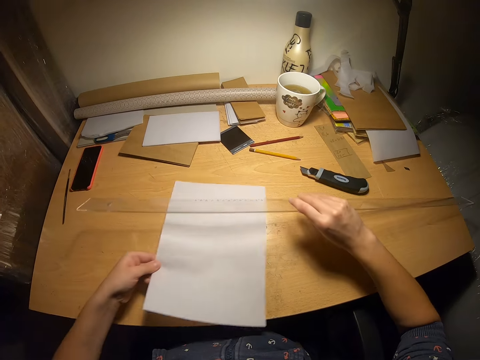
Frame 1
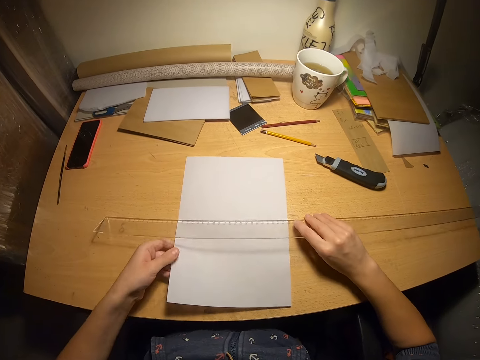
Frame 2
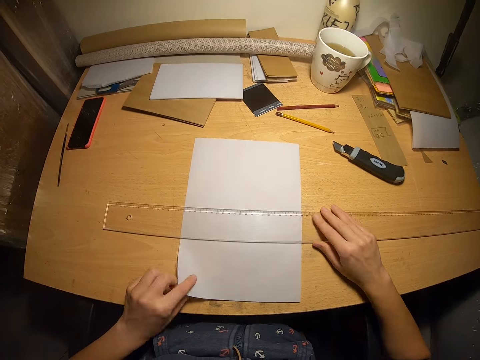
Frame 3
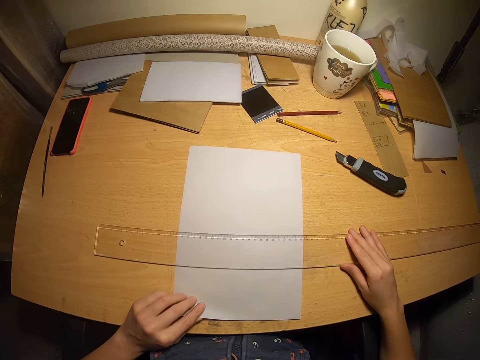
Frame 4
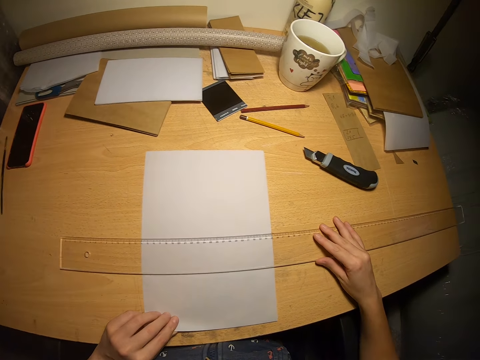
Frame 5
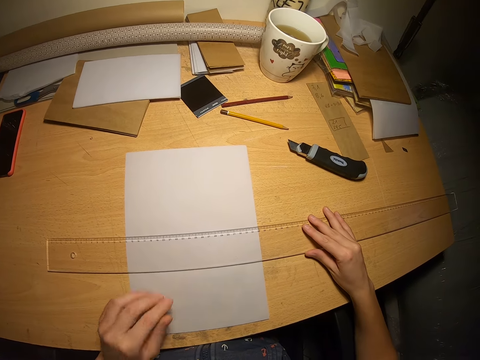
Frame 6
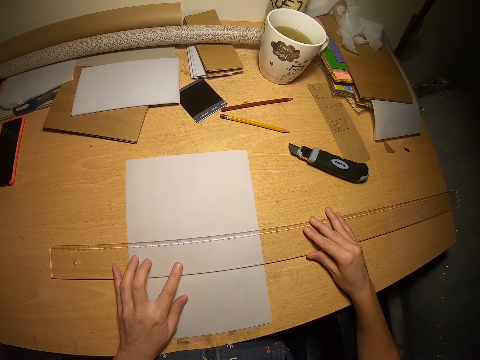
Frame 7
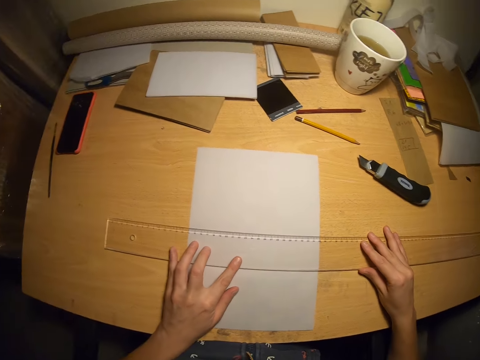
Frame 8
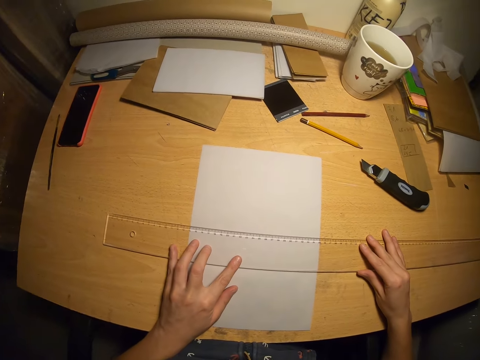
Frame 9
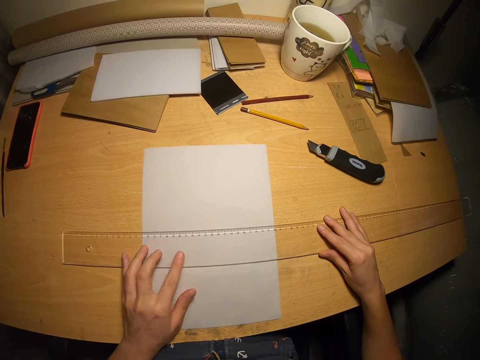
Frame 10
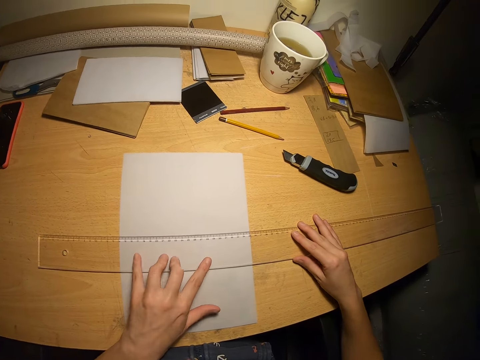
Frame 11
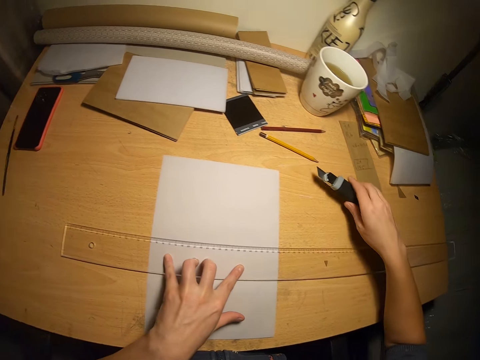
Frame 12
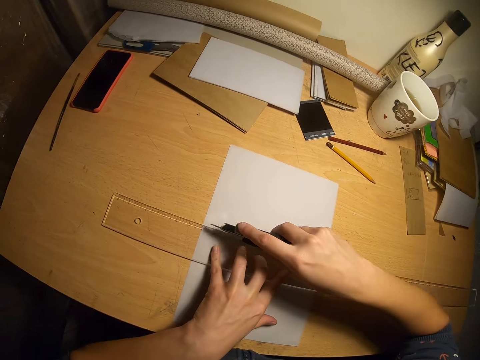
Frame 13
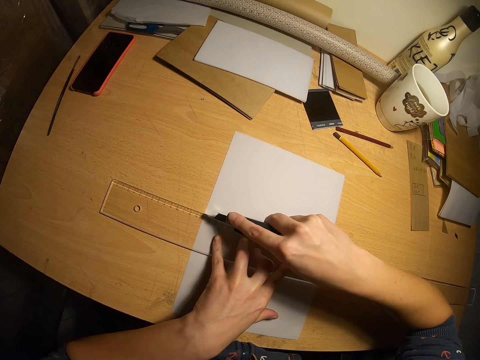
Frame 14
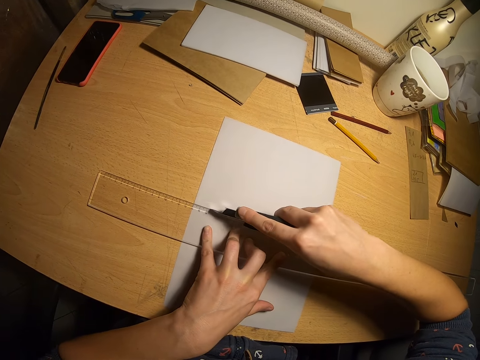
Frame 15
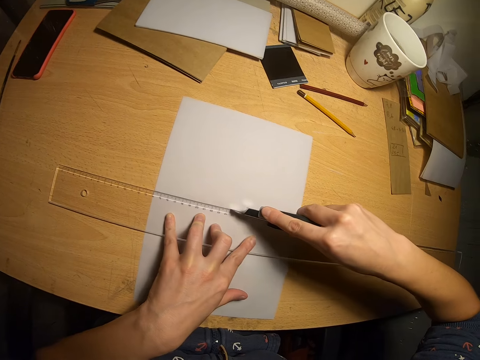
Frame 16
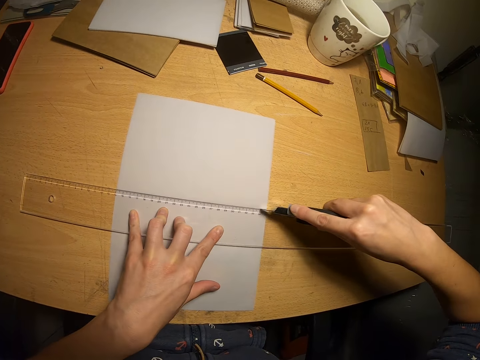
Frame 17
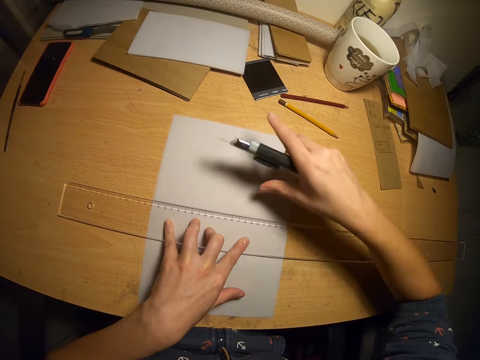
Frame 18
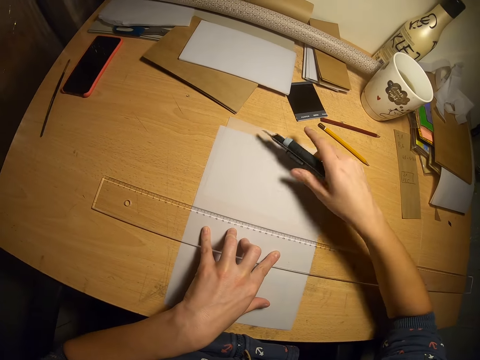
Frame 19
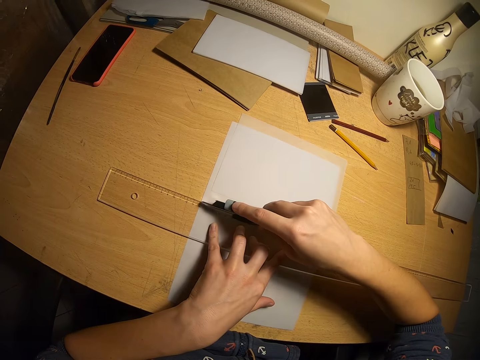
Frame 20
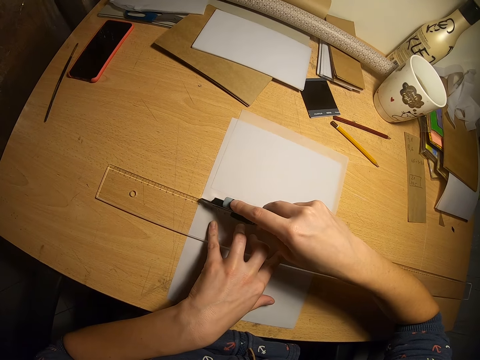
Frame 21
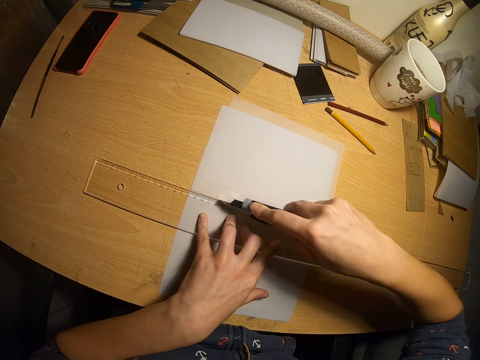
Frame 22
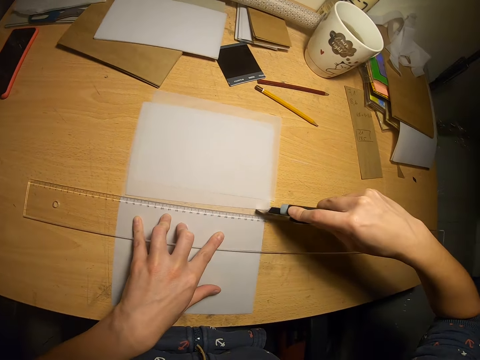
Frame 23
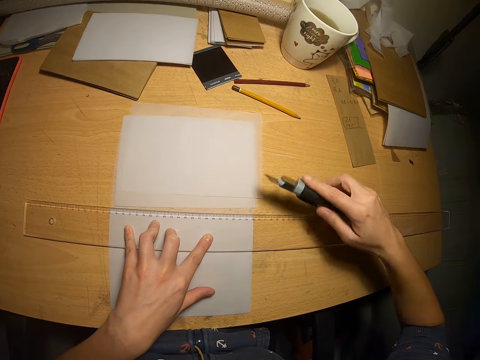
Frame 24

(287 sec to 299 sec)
The camera wearer picks a ruler from the table. They put the ruler on the paper. They measure the paper with the ruler. They look at the measurement. They pick a paper cutter from the table. They cut the papers with the paper cutter.

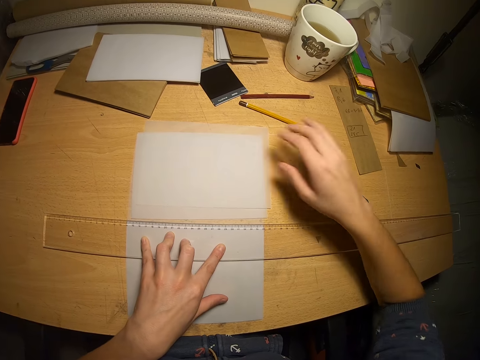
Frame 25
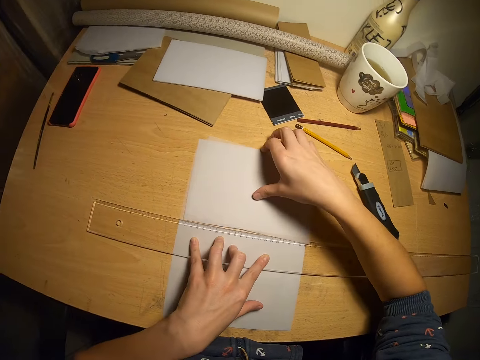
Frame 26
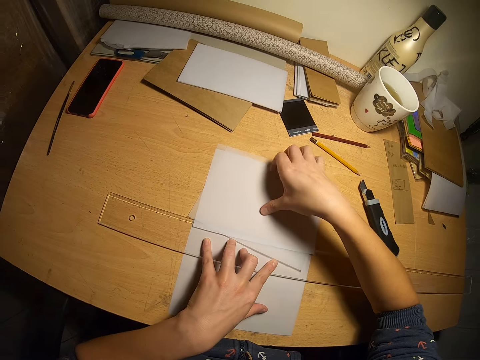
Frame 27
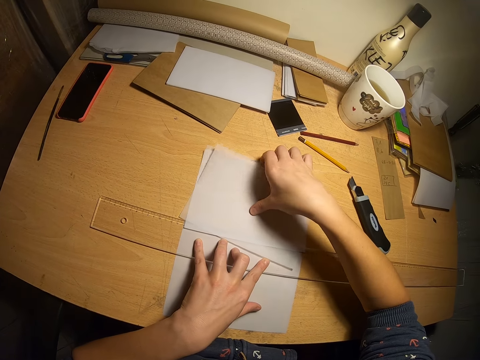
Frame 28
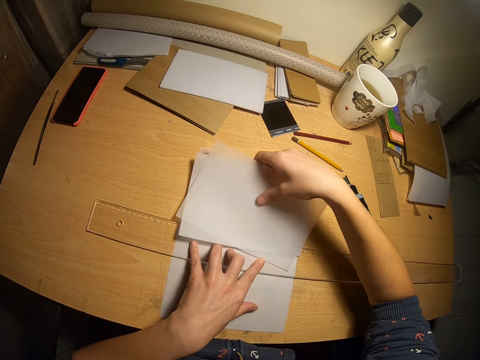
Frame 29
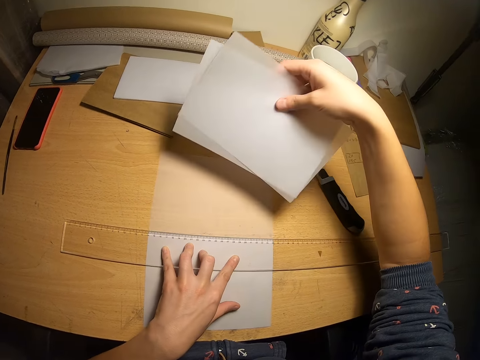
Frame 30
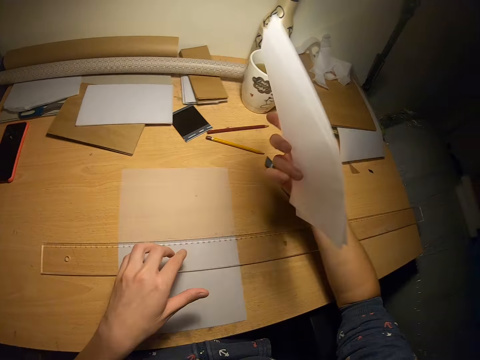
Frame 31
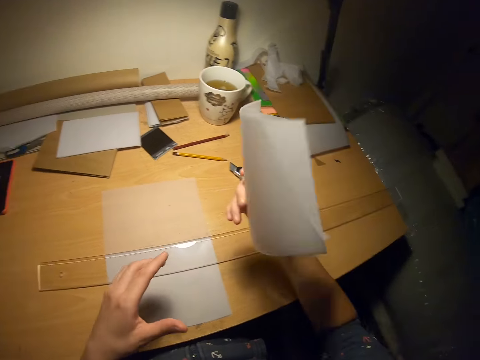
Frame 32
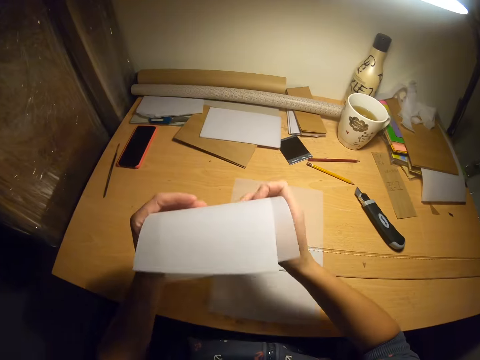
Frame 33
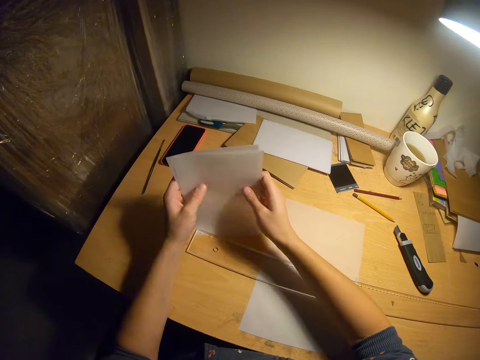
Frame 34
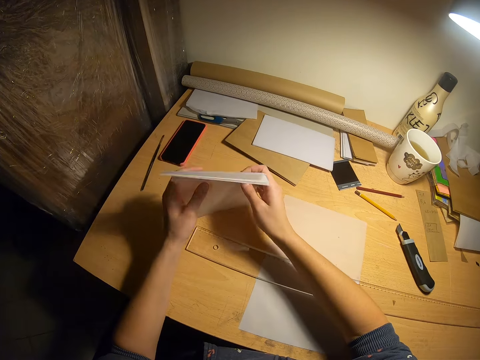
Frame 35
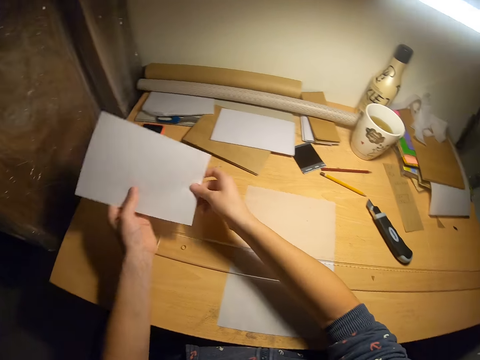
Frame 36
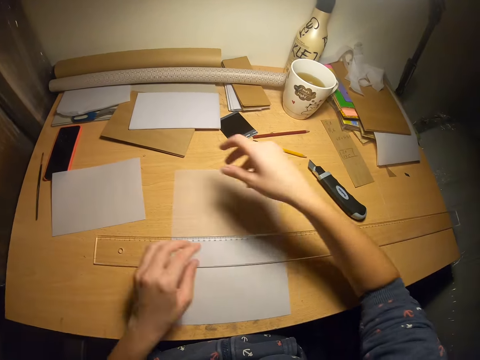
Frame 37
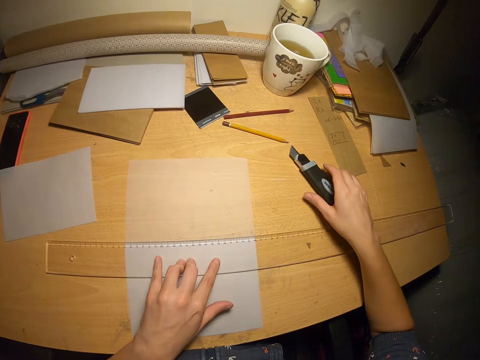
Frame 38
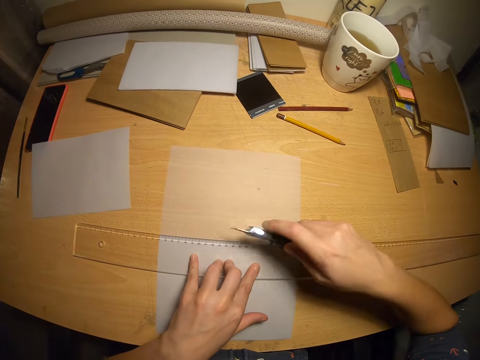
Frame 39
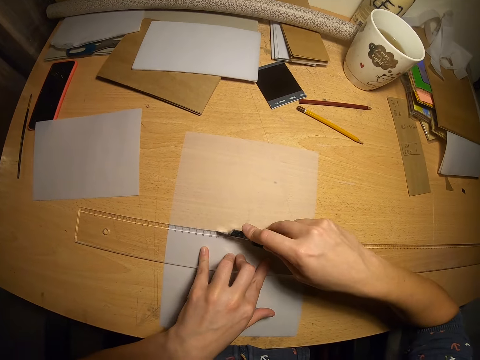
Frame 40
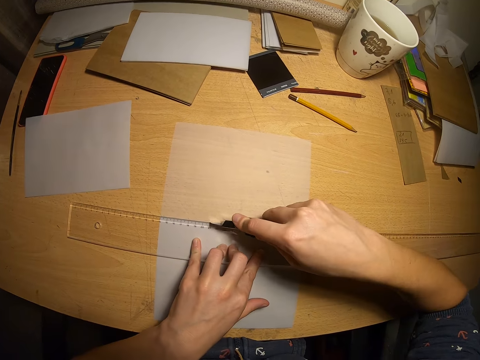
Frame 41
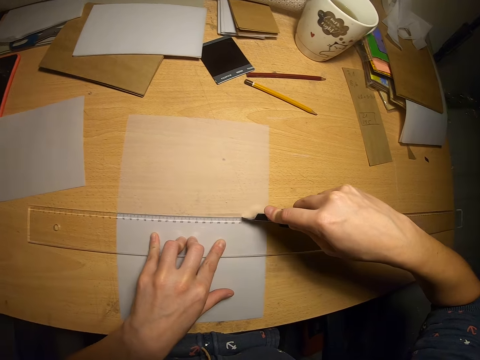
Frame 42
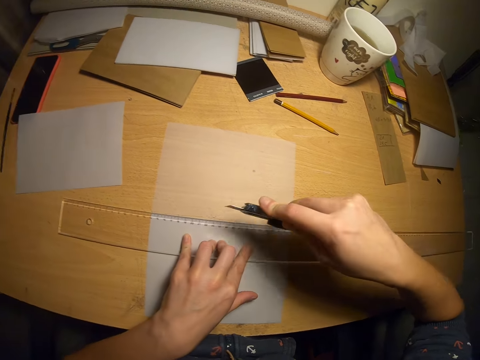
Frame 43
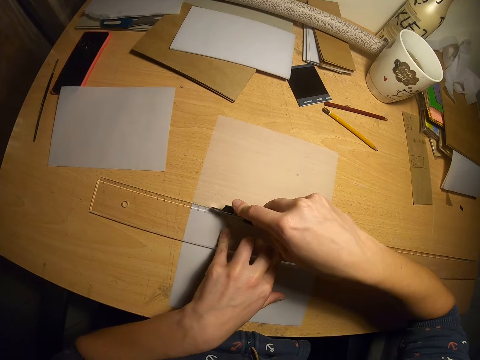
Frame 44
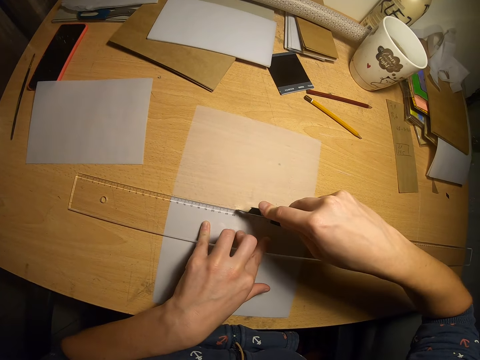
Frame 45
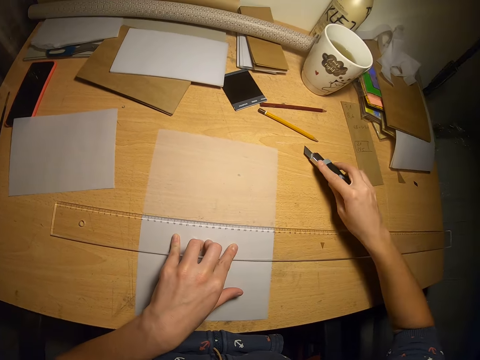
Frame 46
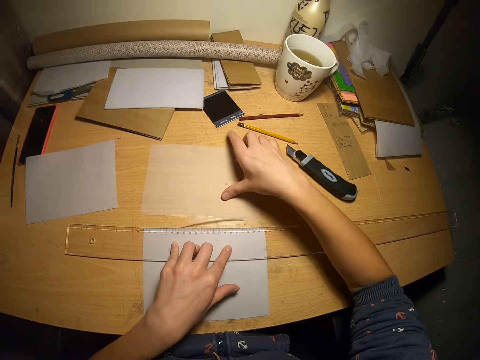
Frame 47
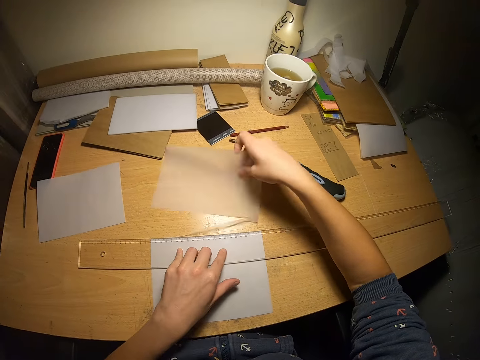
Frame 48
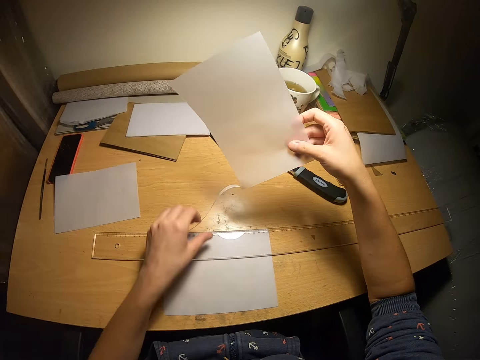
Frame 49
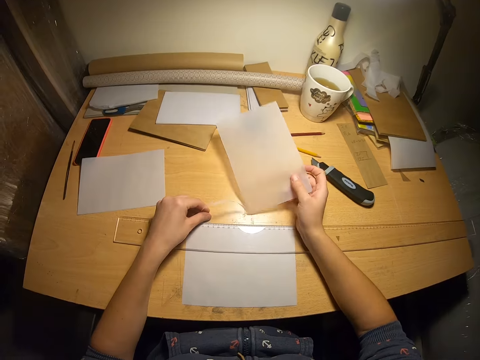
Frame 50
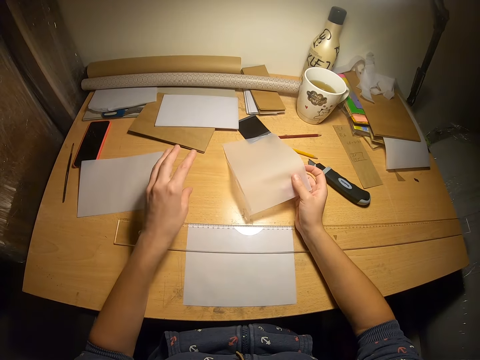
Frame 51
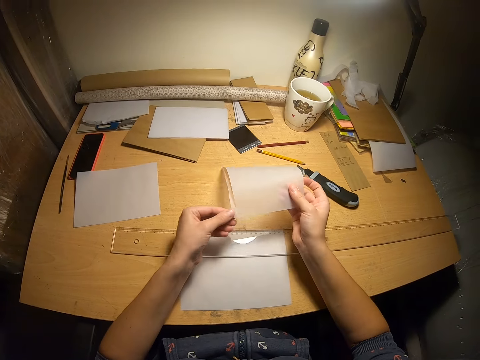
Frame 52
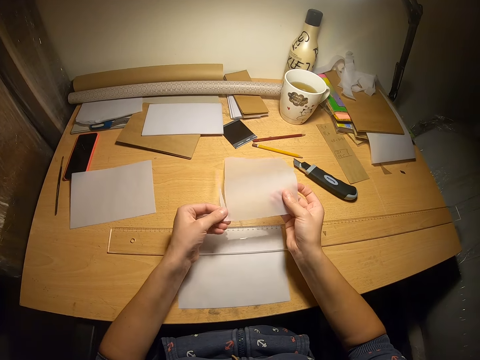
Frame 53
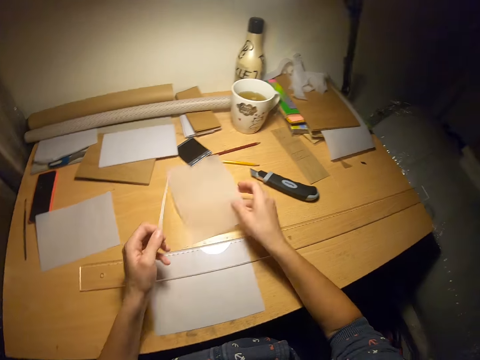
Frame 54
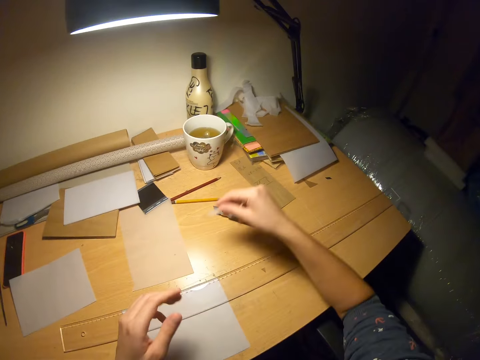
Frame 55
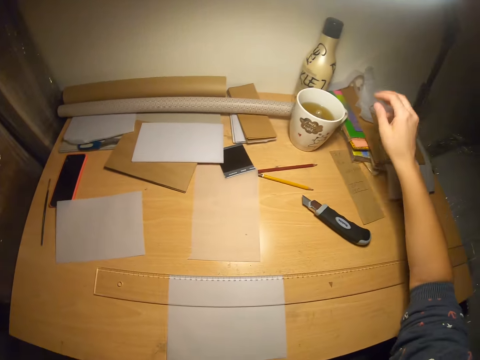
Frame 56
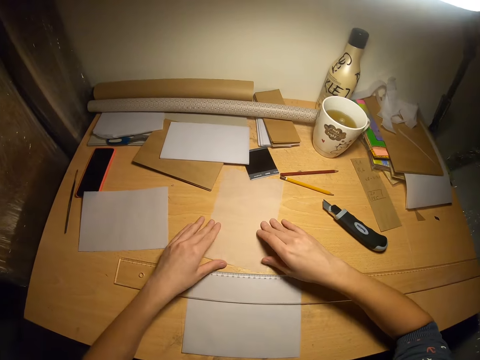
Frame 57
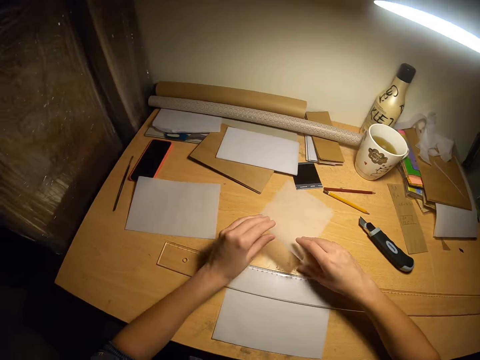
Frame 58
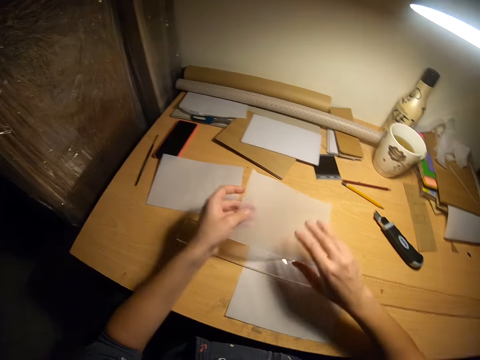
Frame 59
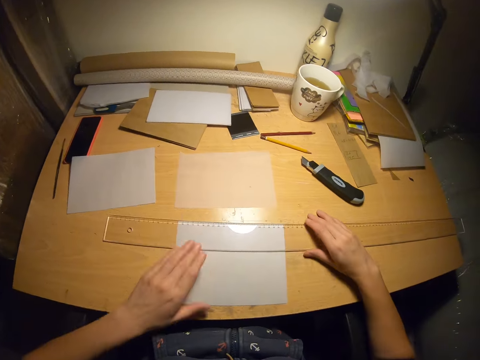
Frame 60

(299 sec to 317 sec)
The camera wearer drops the paper cutter on the table. They look at the papers. They pick the papers from the table. They arrange the papers with both hands. They drop the papers on the table. They pick the paper cutter from the table. They cut the papers with the paper cutter. They drop the paper cutter on the table. They pick the paper from the table. They arrange the papers with both hands. They tear the cut piece of paper. They put the piece of paper away. They pick the paper from the table.
